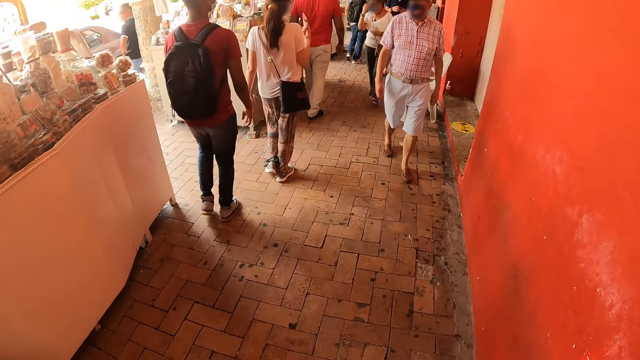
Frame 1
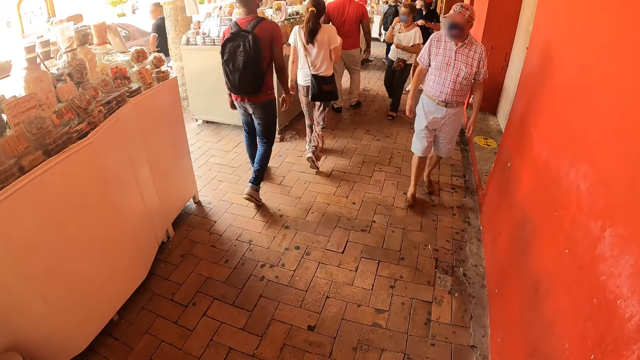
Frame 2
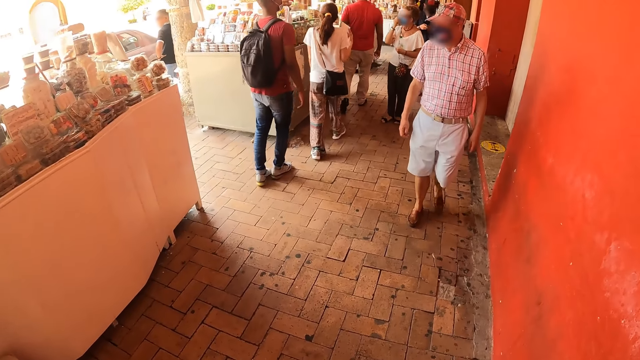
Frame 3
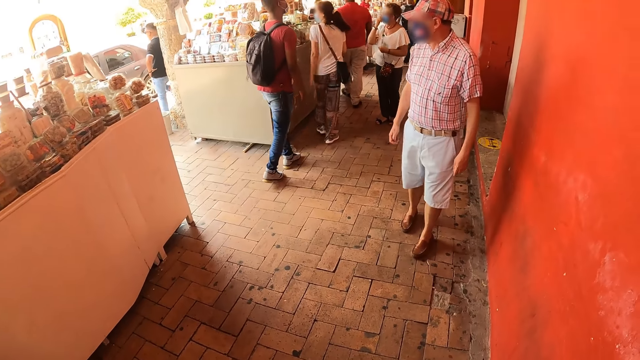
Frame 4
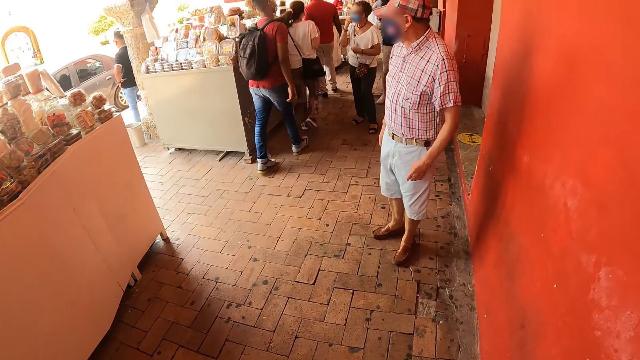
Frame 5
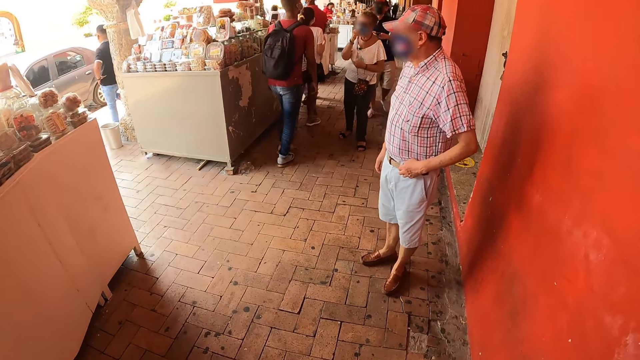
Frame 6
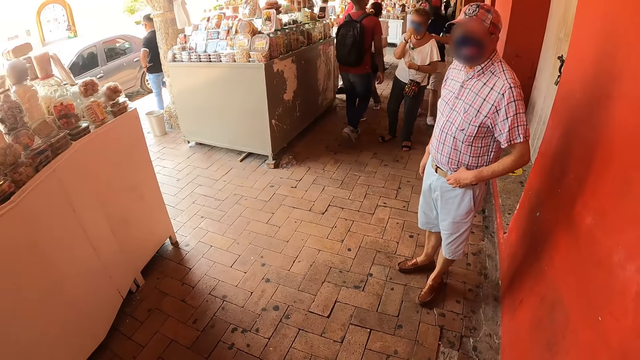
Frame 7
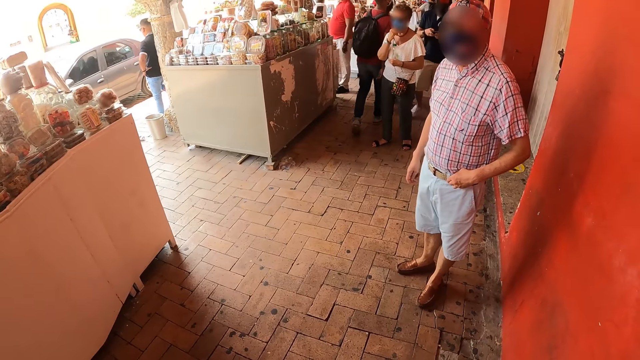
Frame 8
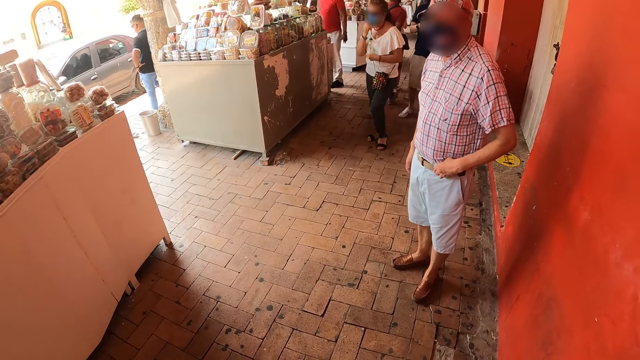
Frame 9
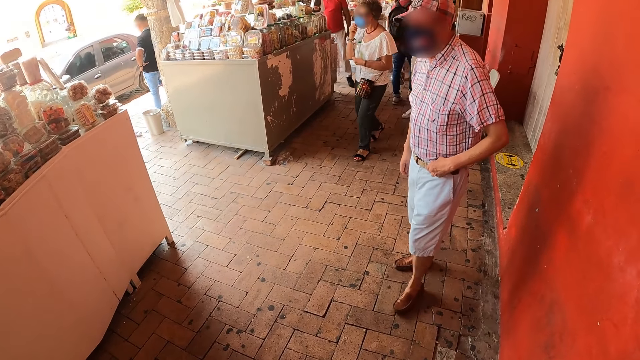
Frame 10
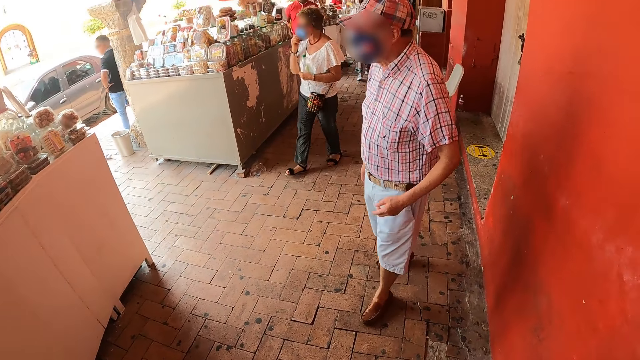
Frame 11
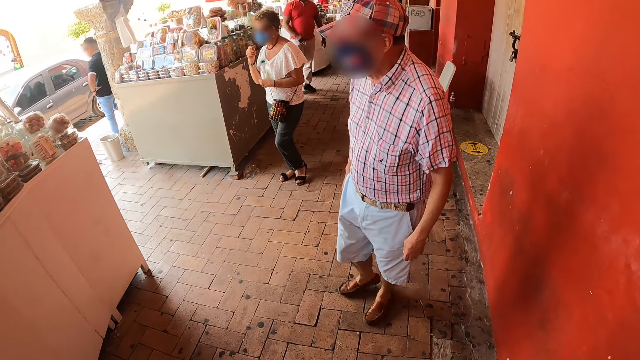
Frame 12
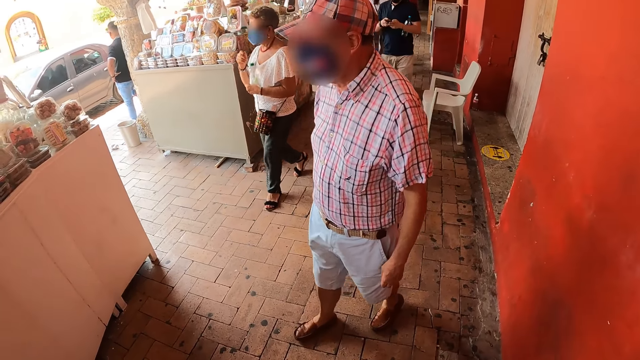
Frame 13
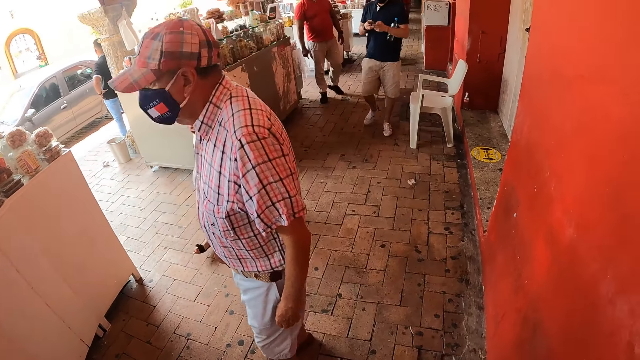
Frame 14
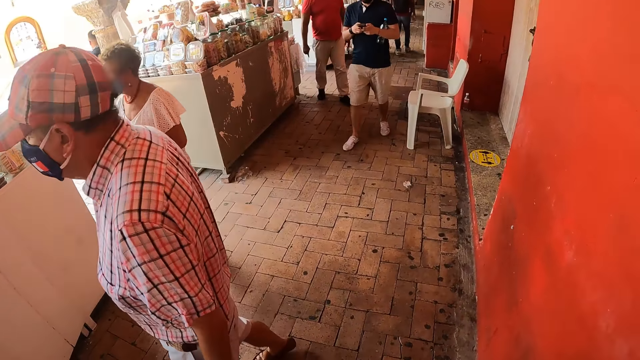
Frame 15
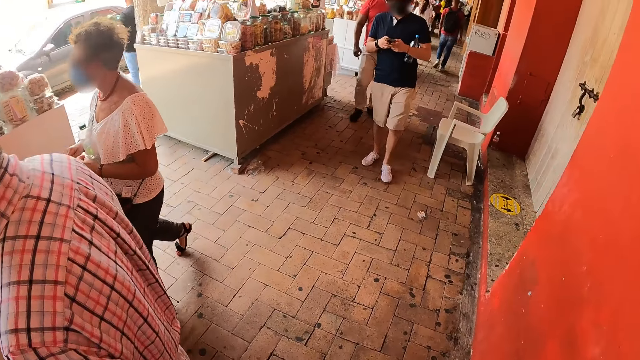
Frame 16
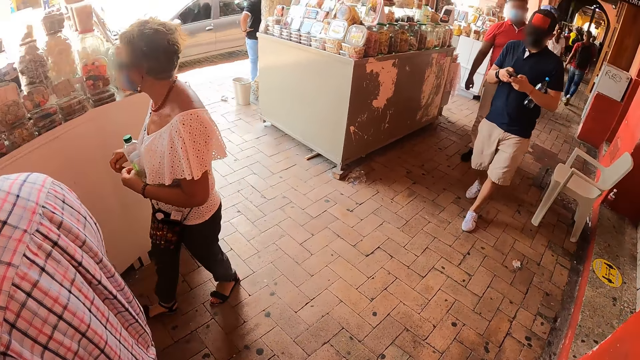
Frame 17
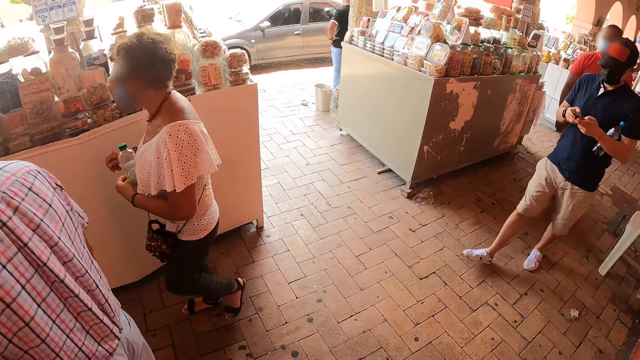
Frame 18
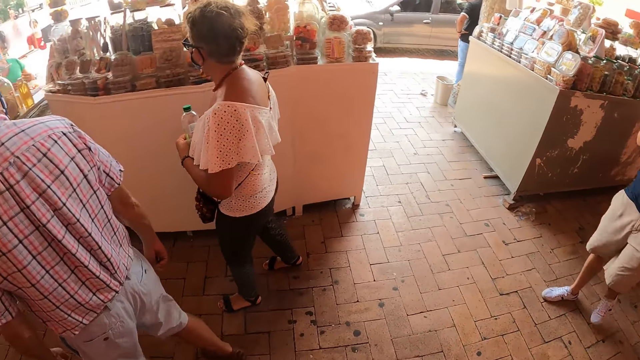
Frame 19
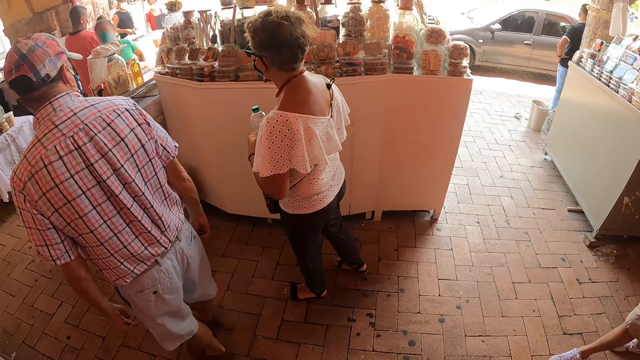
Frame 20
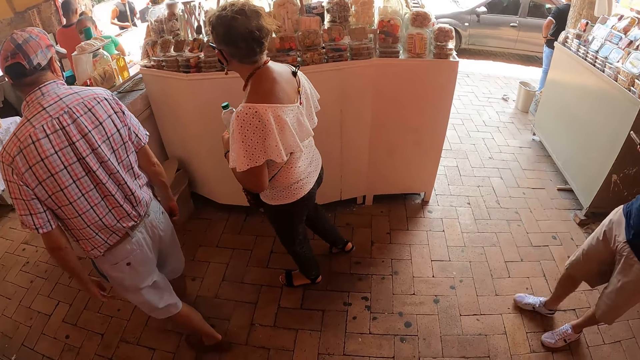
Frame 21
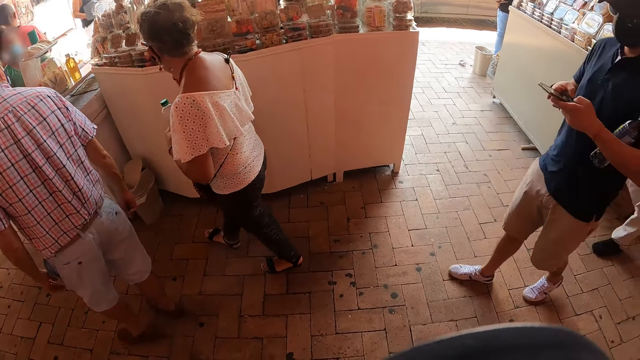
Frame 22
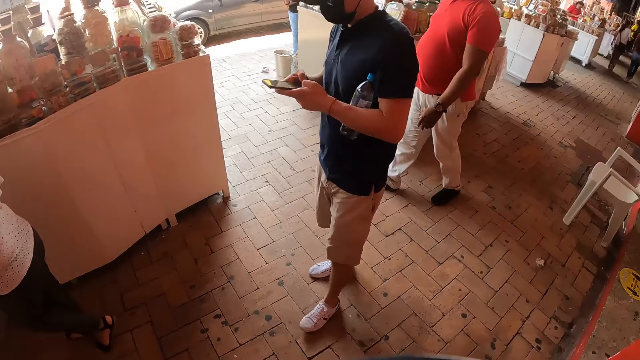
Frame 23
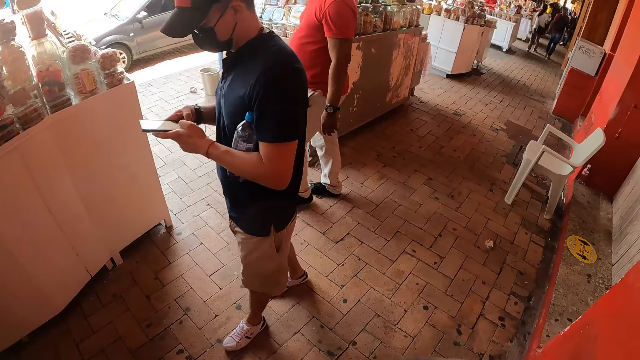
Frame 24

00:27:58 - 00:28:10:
The camera wearer looks at a man. They look around. They look around again.

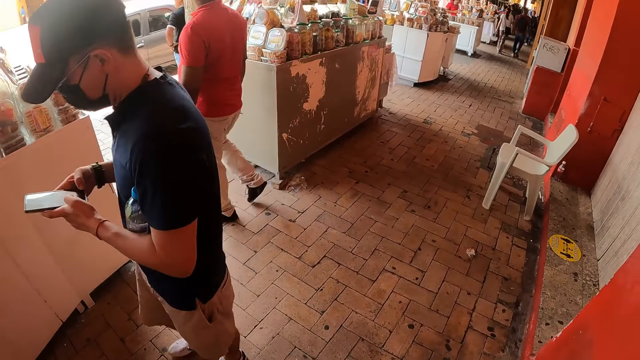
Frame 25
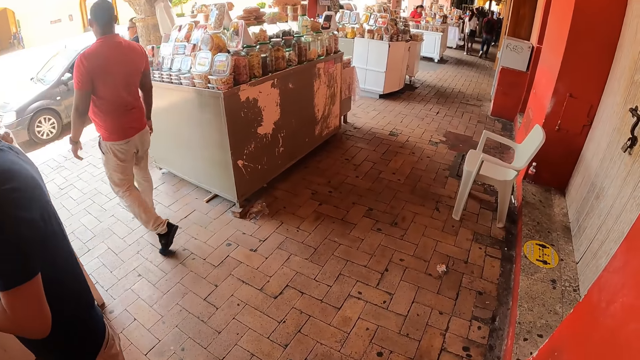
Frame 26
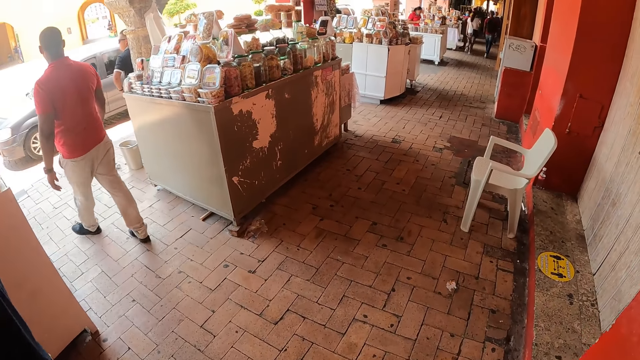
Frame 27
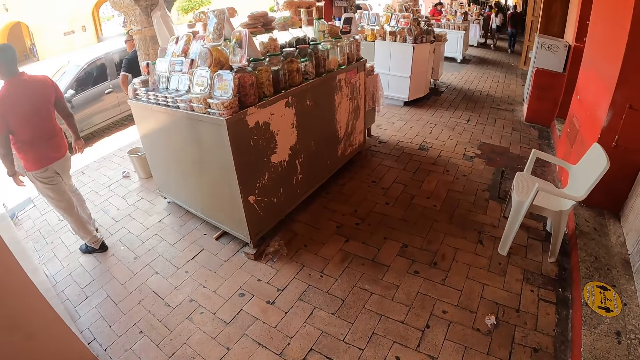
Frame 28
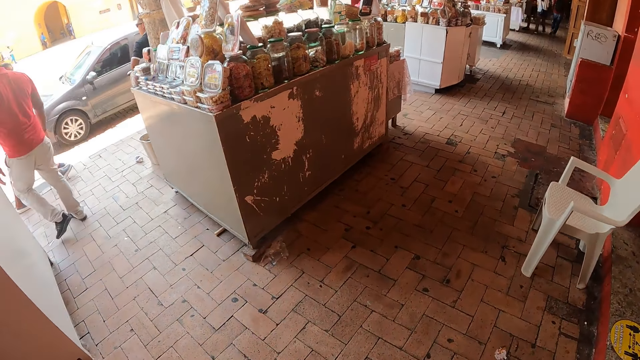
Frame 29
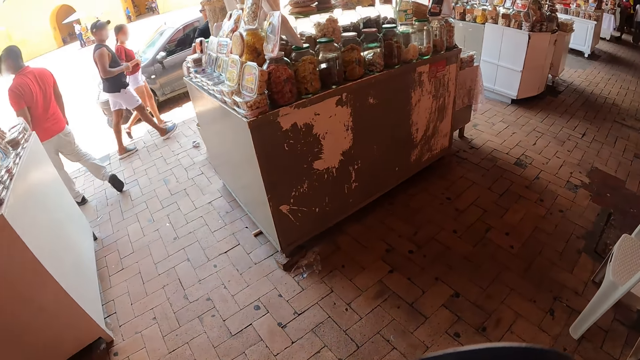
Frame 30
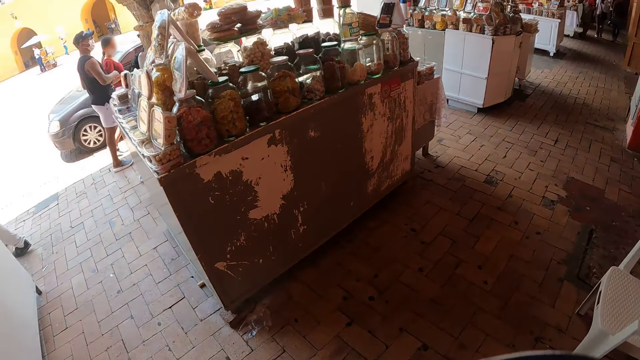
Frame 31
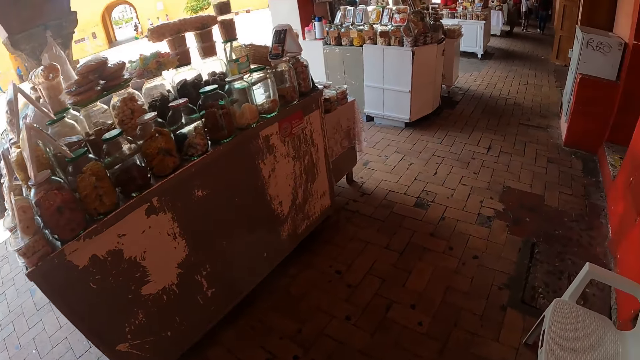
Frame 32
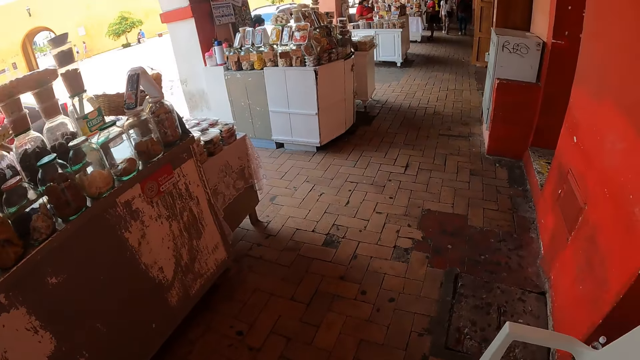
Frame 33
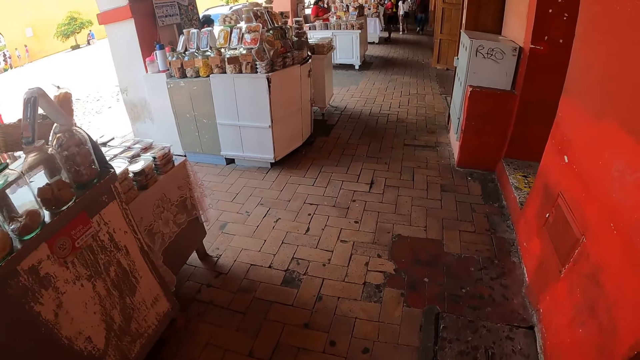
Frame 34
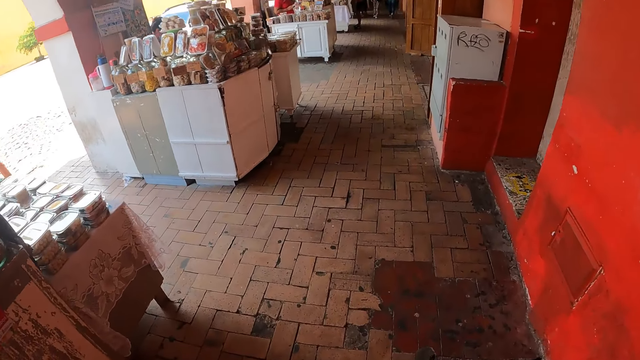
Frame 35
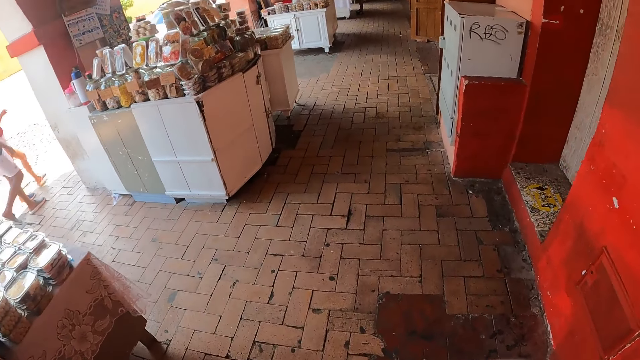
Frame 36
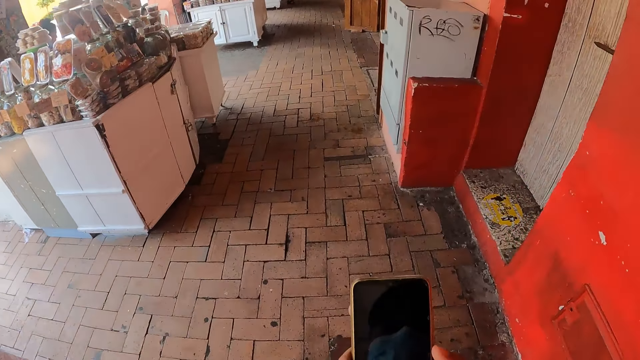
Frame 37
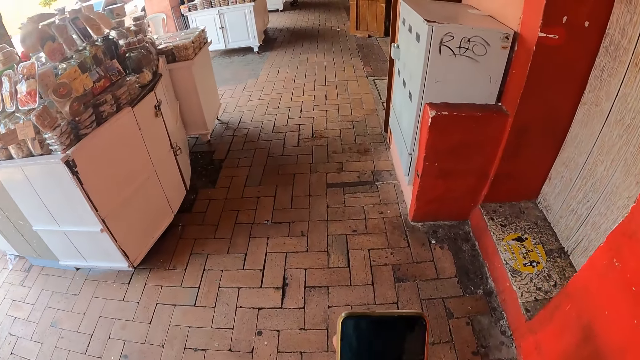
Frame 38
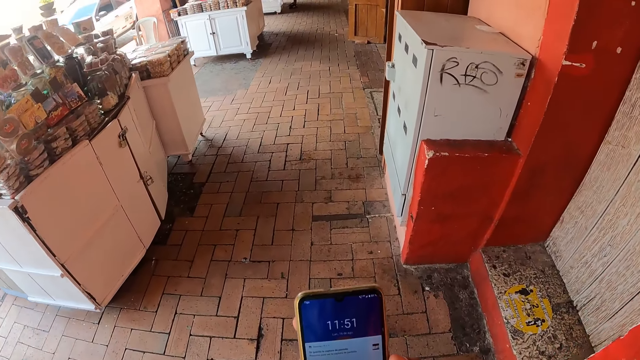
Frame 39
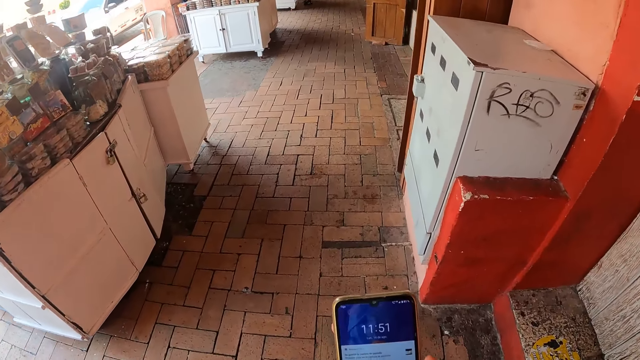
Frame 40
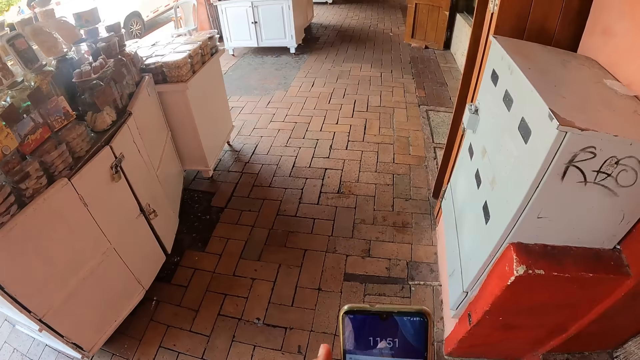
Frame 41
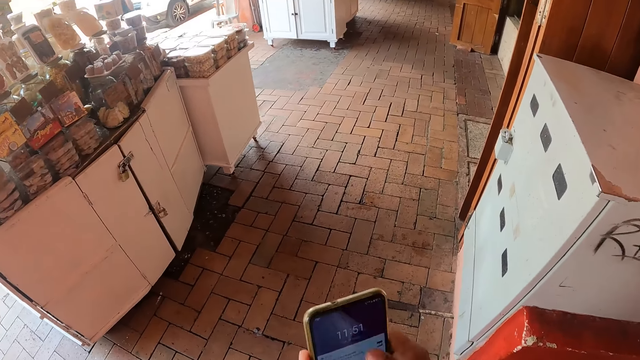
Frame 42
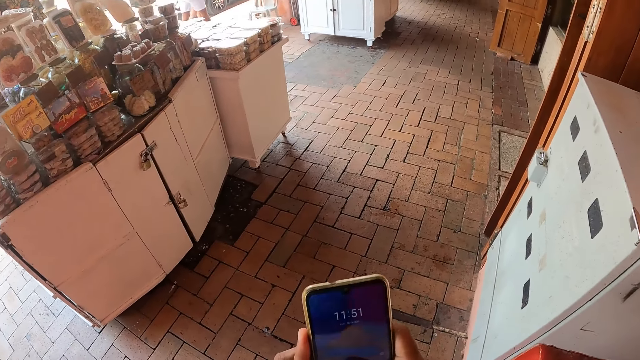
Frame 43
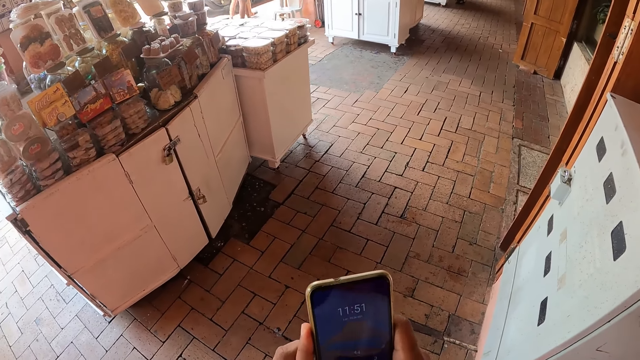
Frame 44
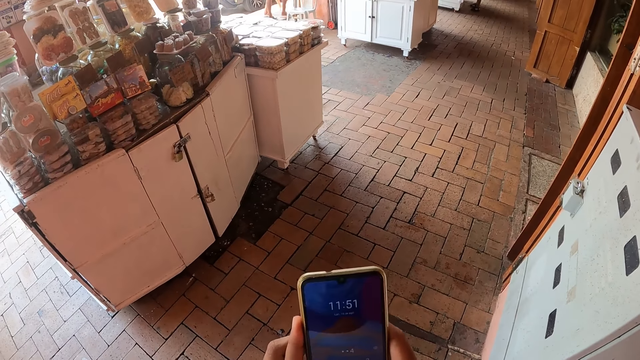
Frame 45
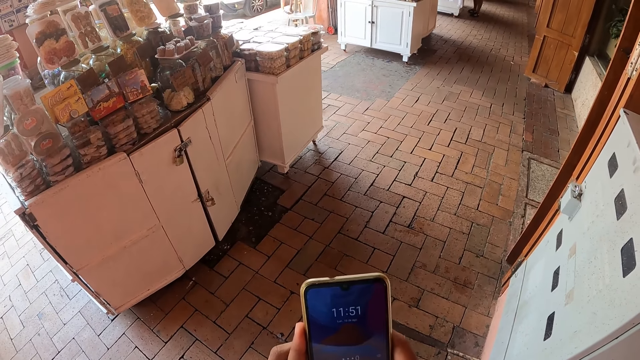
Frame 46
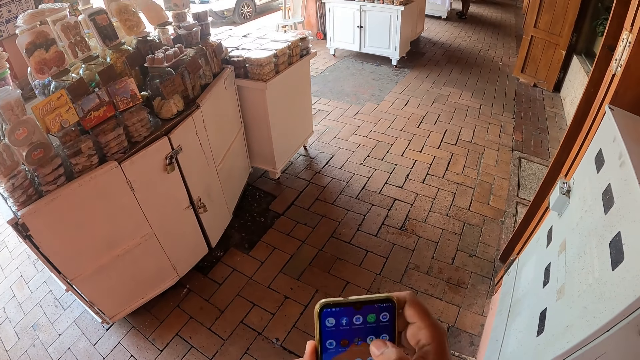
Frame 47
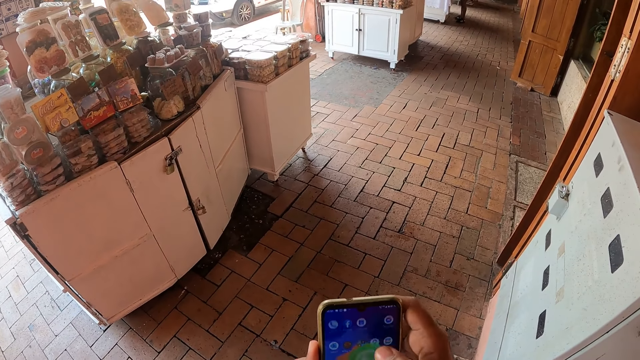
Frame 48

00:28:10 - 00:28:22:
The camera wearer walks in the vendor corridor. He holds the phone. He touches his phone. He walks in the vendor corridor and operates the phone.
